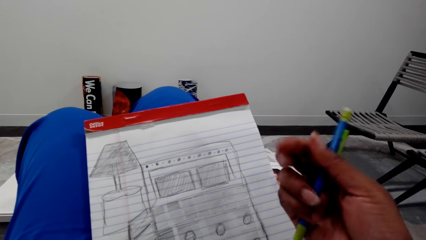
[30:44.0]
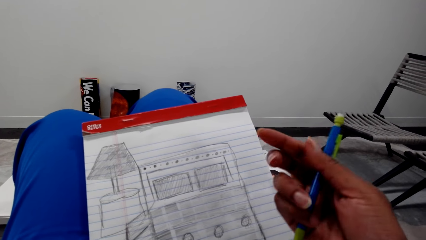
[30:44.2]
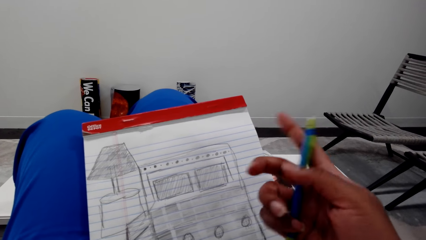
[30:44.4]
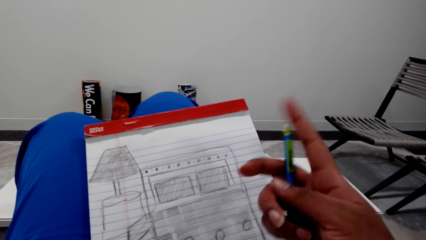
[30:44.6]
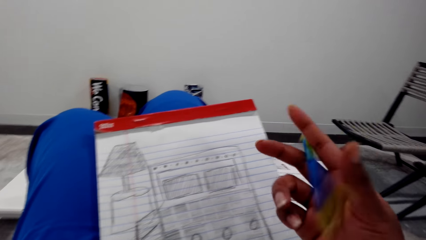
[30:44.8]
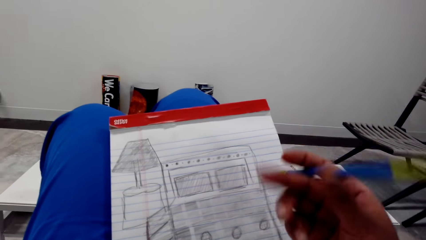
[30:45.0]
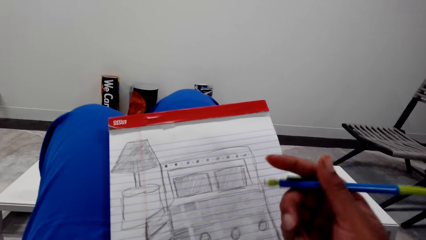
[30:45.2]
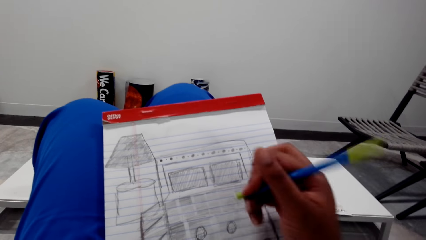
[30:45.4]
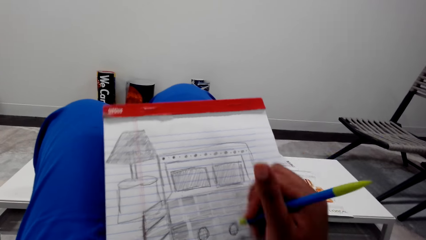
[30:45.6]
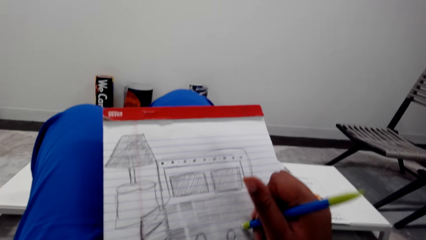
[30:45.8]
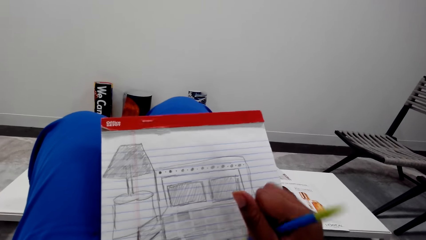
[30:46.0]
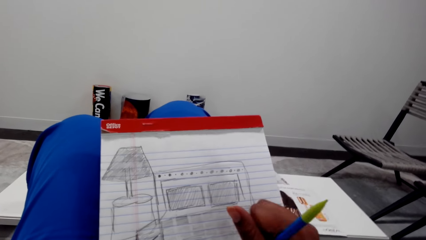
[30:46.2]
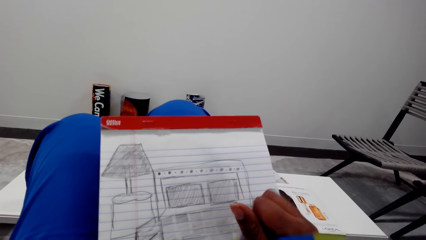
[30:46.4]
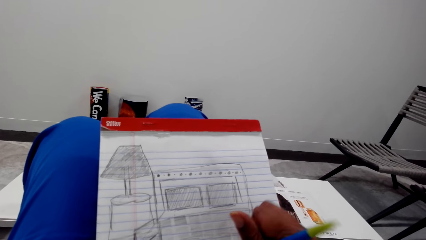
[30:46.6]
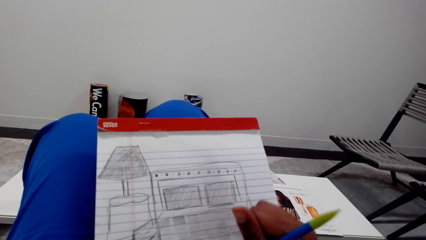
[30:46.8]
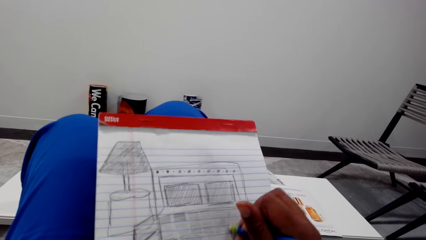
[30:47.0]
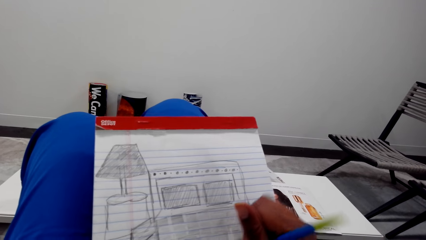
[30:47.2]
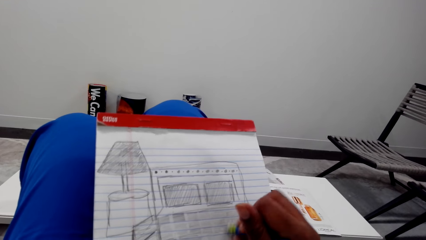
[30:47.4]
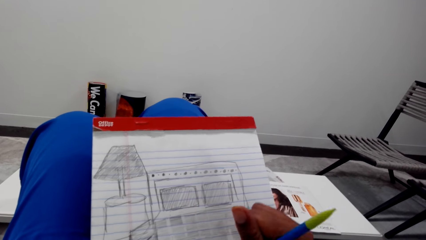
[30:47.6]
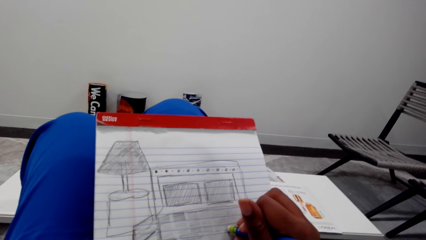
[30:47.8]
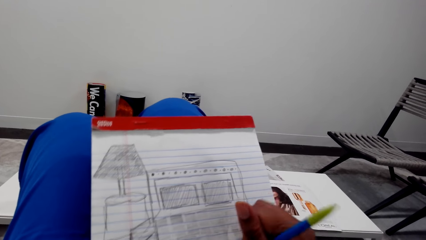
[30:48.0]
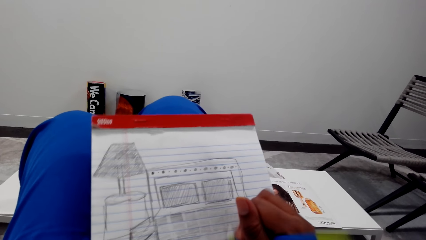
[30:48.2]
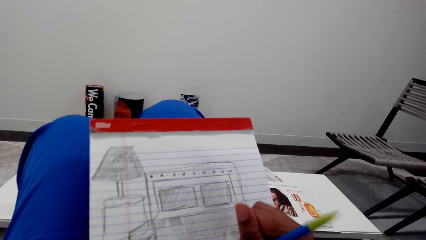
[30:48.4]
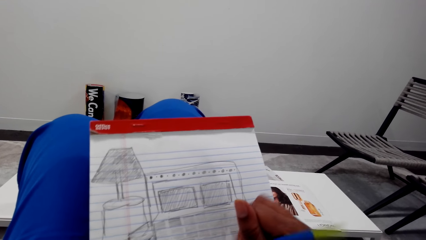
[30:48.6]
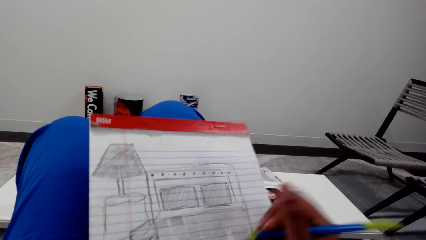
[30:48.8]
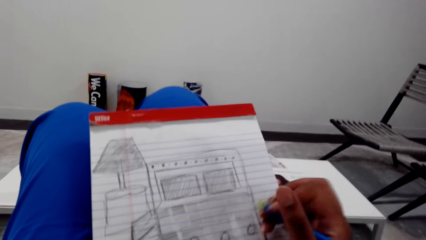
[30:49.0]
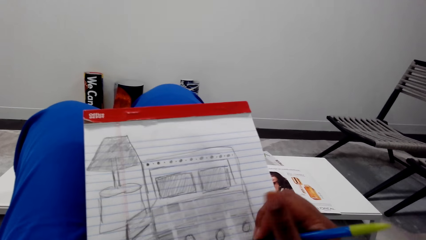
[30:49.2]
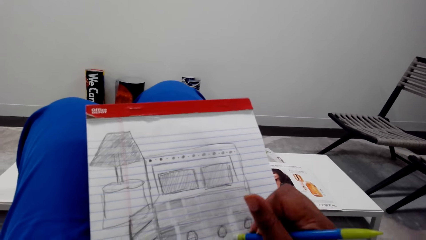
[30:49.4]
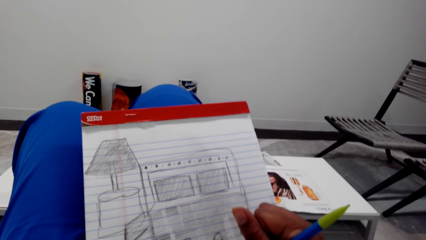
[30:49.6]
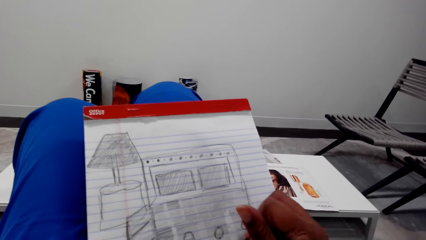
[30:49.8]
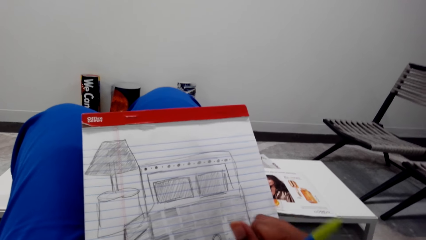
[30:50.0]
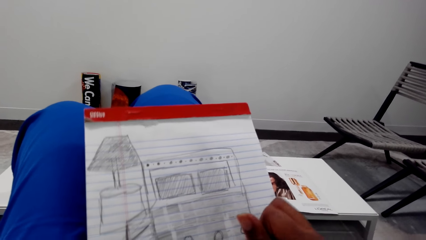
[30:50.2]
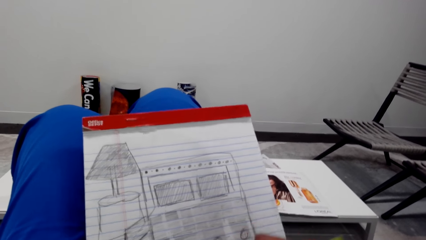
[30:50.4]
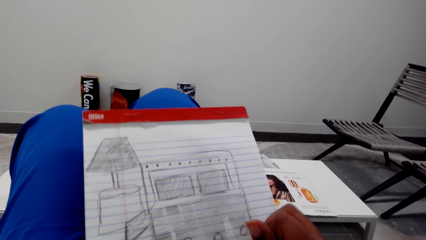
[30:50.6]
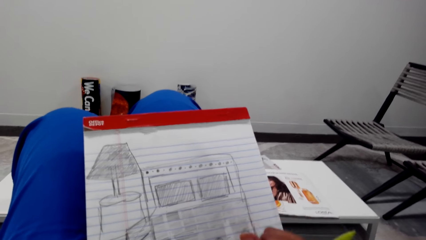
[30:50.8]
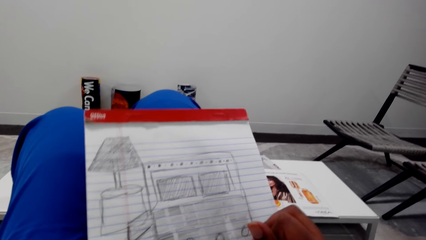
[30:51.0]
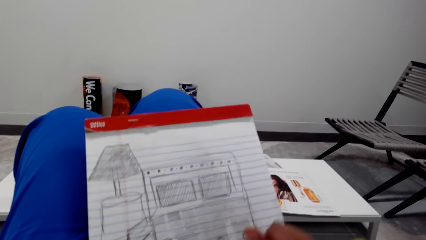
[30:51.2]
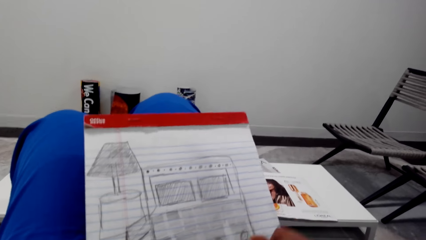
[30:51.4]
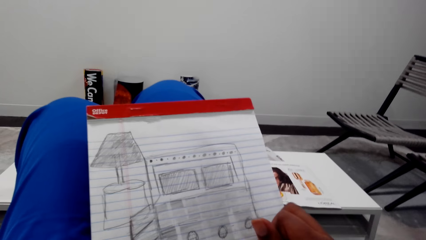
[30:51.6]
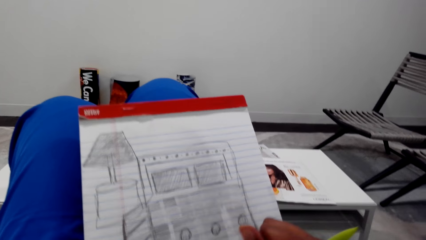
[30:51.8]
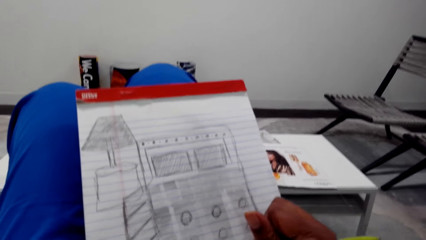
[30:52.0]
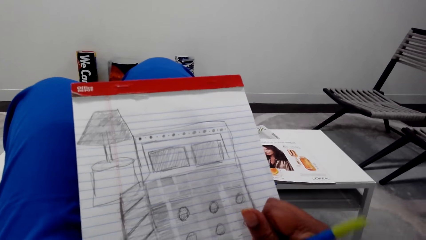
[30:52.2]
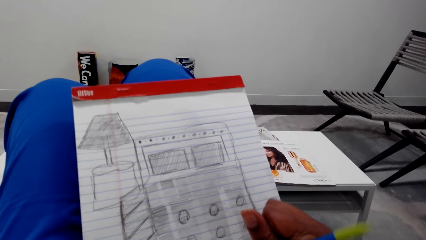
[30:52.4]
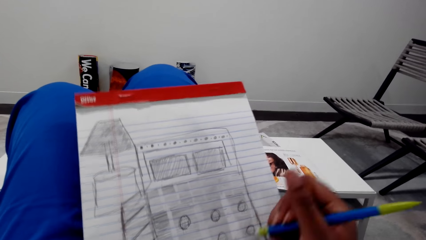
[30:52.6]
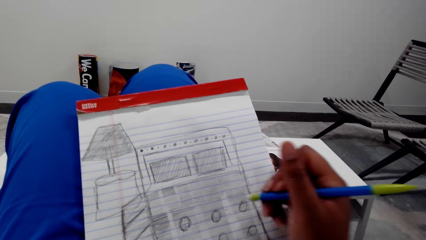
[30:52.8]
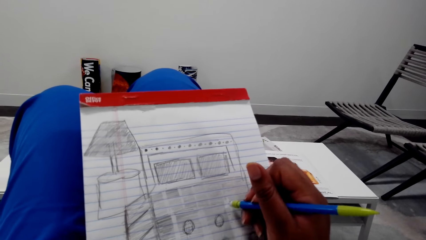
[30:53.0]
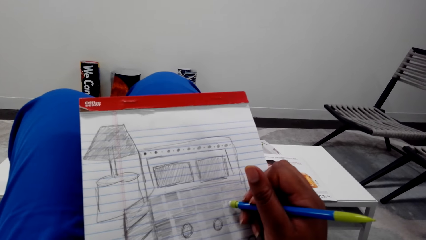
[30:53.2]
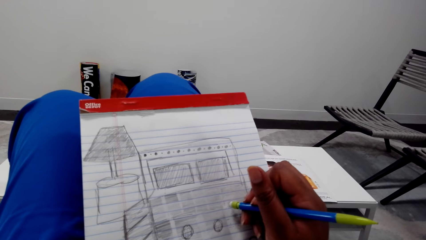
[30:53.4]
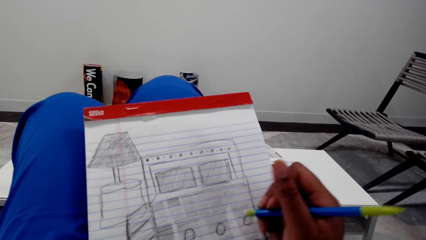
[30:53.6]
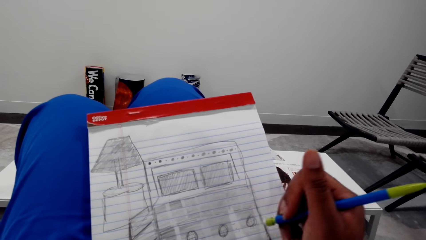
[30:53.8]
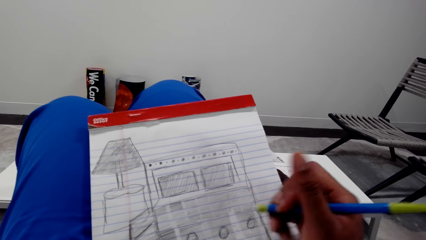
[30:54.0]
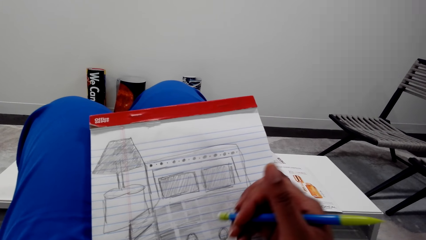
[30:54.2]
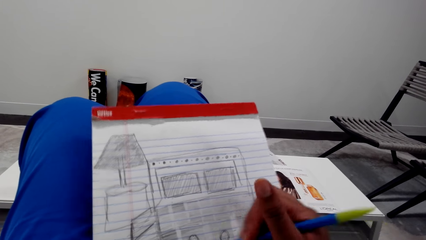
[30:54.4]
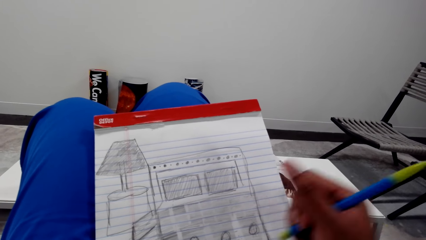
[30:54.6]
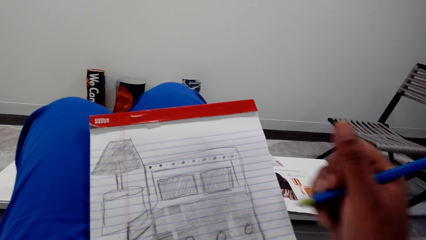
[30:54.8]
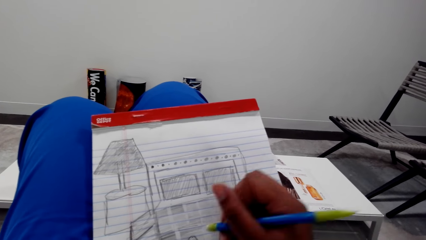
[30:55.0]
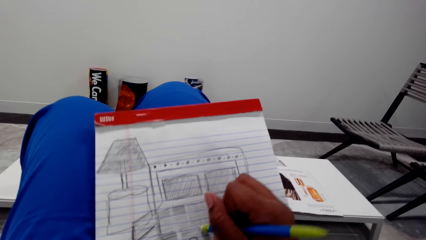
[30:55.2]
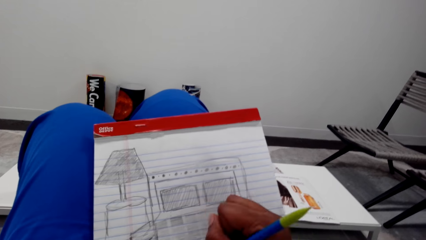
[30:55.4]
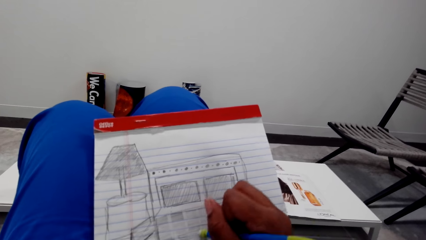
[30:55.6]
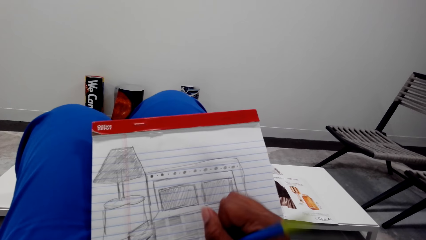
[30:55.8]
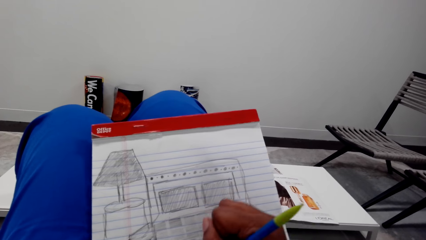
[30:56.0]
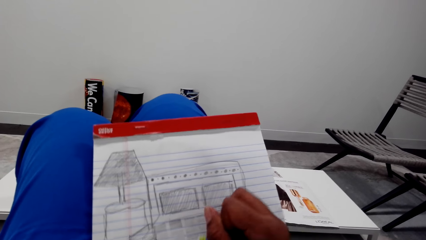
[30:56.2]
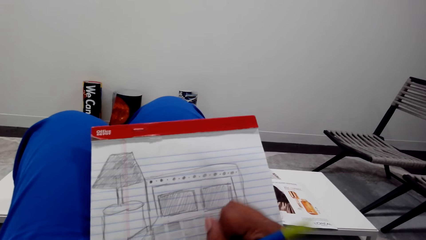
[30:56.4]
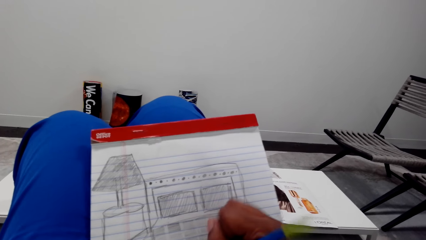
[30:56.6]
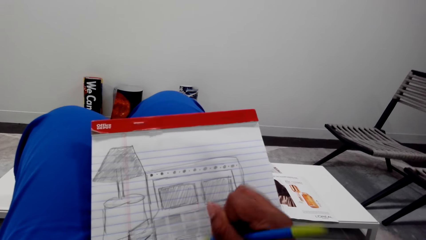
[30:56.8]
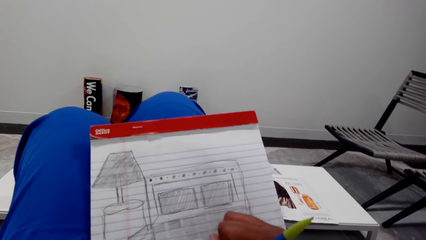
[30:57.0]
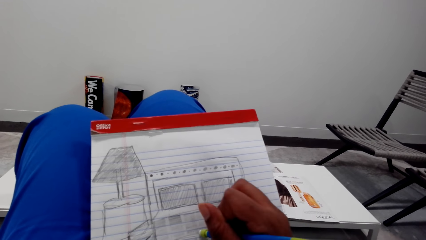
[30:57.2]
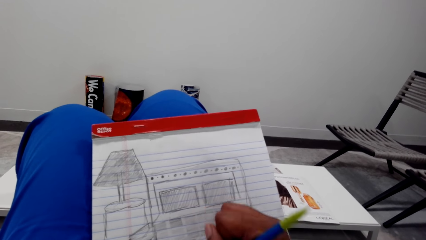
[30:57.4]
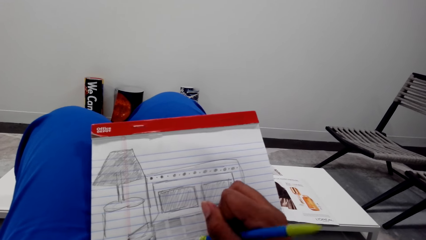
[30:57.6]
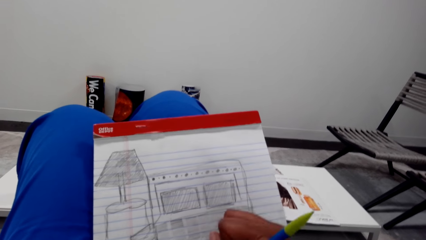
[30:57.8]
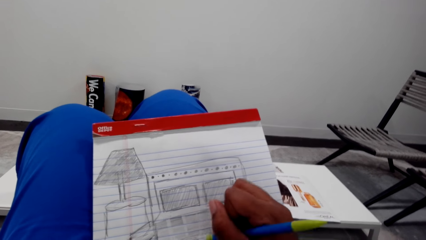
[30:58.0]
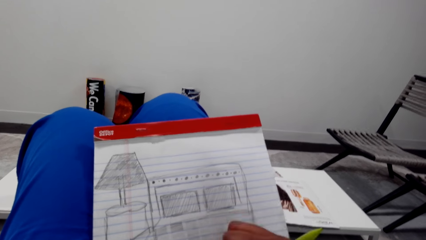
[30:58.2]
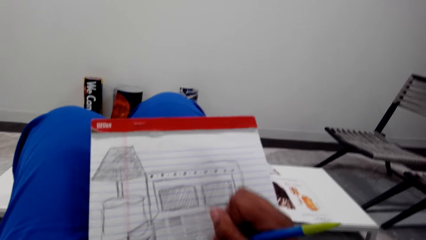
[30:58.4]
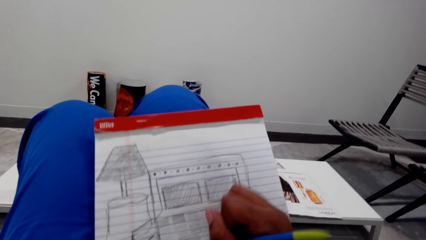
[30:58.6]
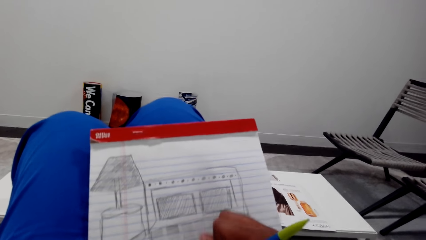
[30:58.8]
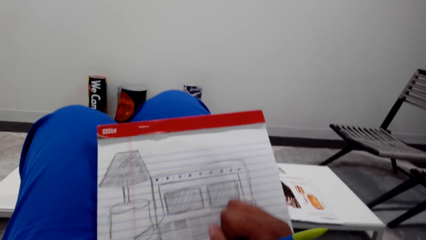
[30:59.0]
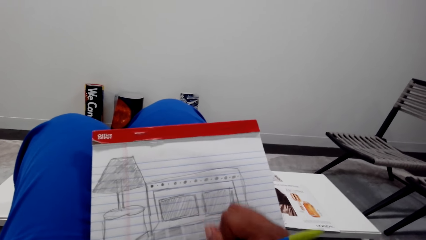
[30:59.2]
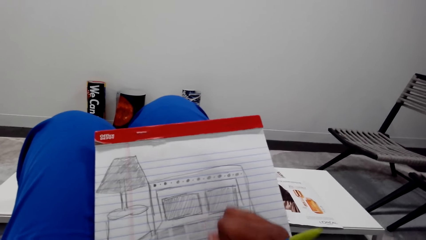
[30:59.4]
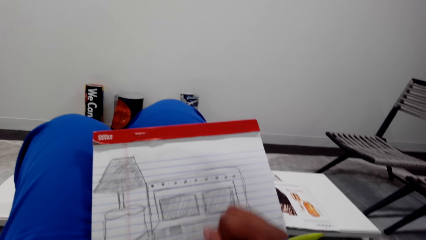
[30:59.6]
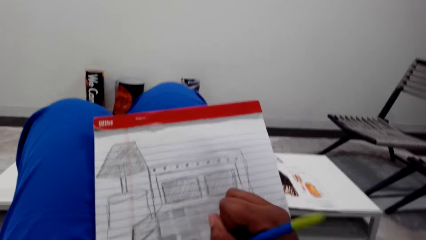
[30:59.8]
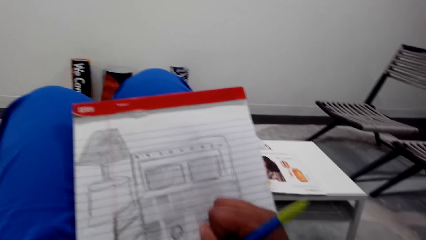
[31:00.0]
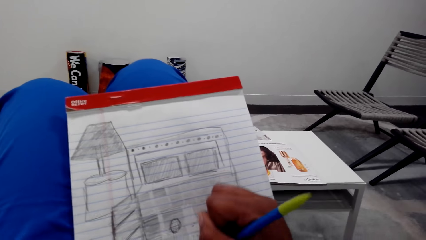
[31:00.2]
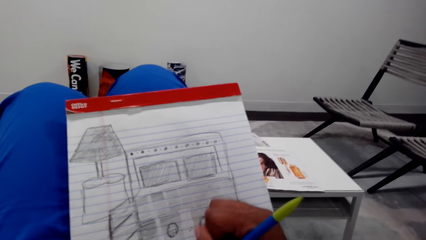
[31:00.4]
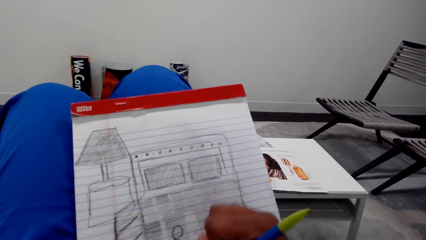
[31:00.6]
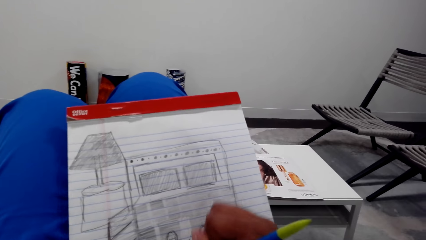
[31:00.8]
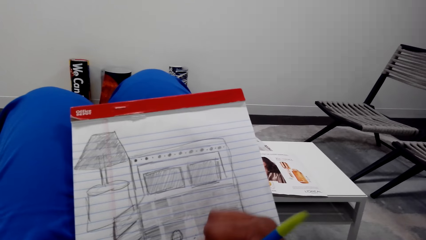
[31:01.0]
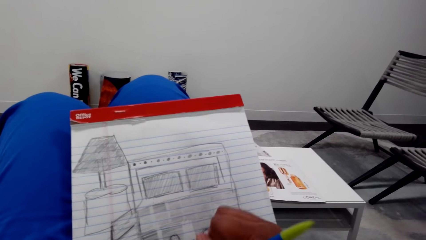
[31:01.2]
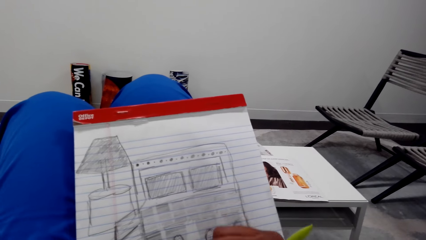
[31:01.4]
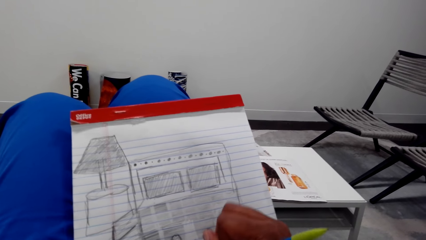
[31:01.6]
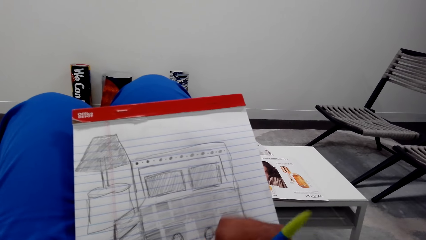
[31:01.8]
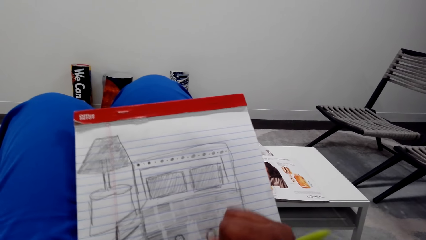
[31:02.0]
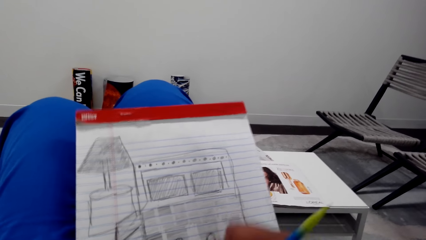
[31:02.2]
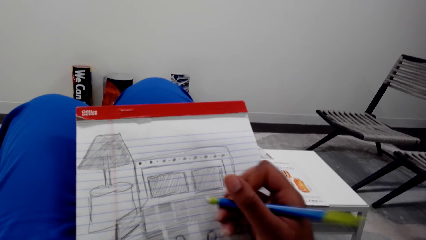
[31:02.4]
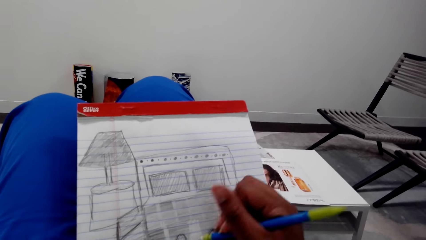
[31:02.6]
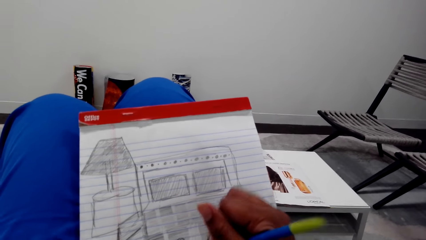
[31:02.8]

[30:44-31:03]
The camera wearer converses. They rub the book with the pencil rubber.
